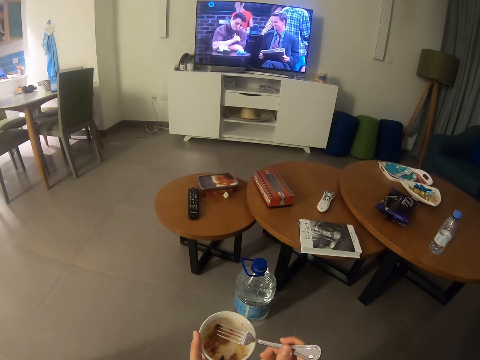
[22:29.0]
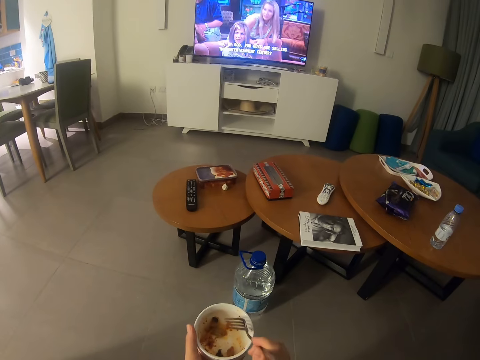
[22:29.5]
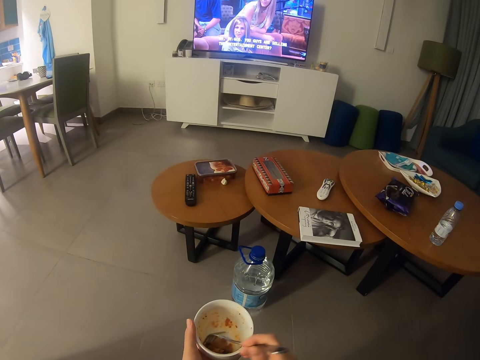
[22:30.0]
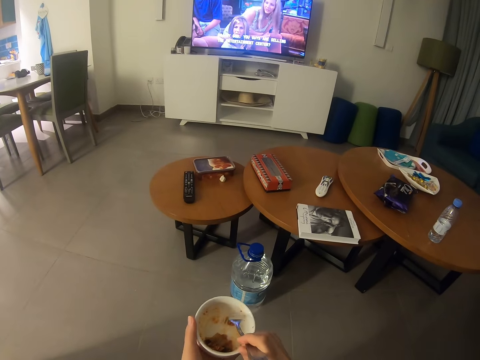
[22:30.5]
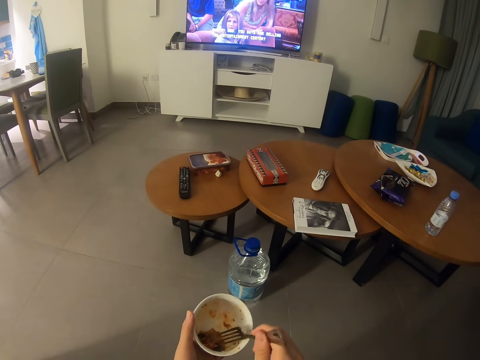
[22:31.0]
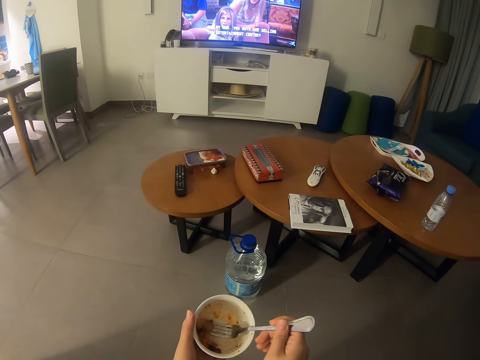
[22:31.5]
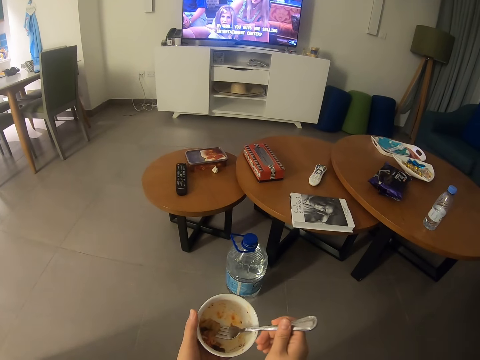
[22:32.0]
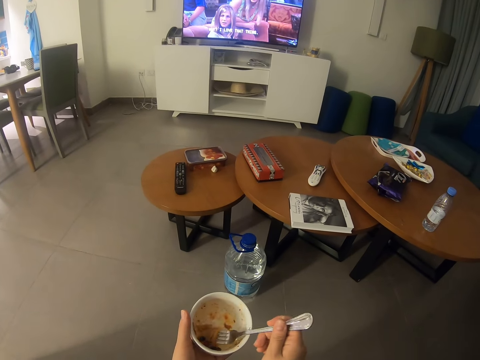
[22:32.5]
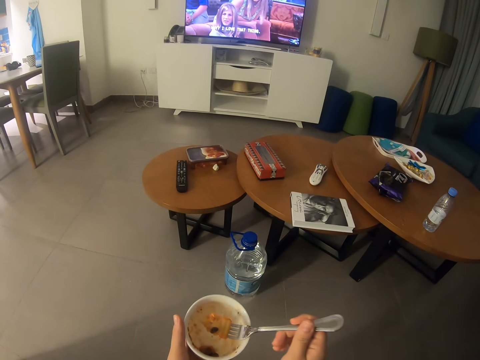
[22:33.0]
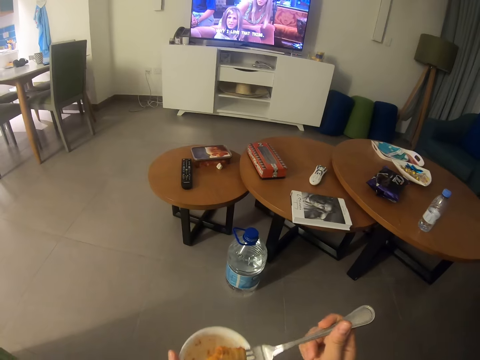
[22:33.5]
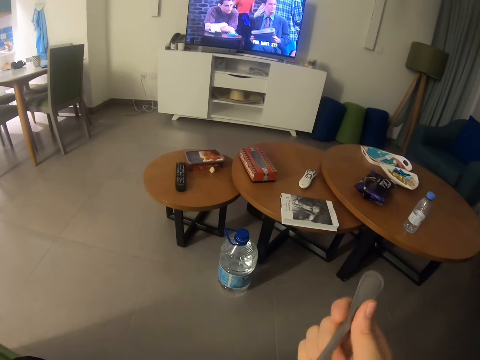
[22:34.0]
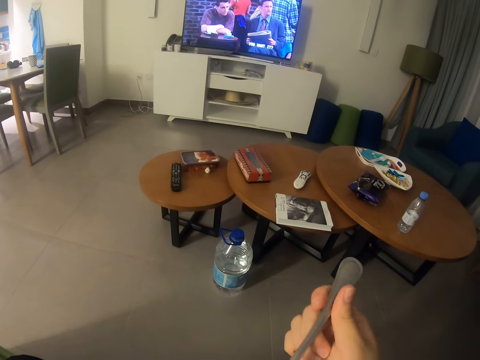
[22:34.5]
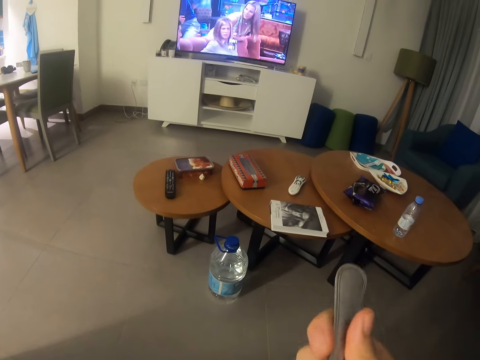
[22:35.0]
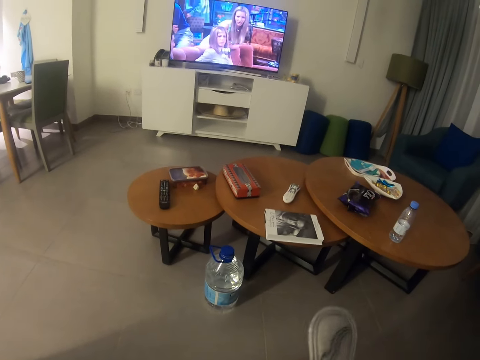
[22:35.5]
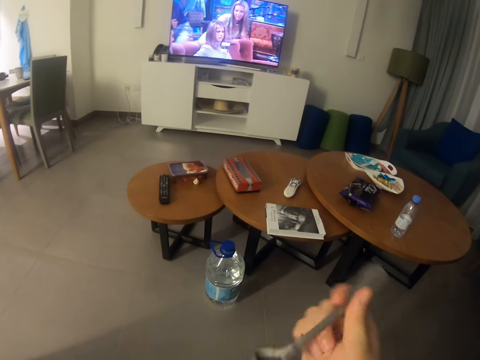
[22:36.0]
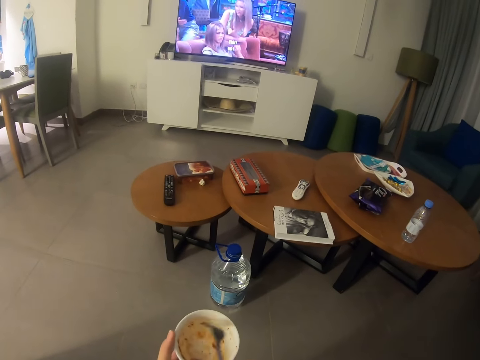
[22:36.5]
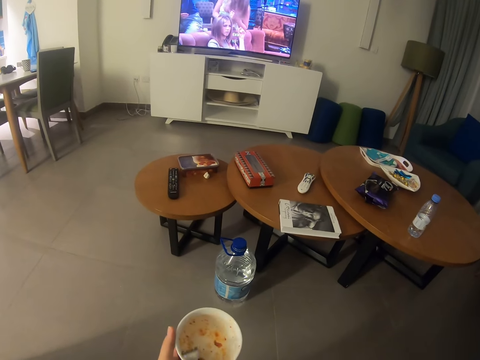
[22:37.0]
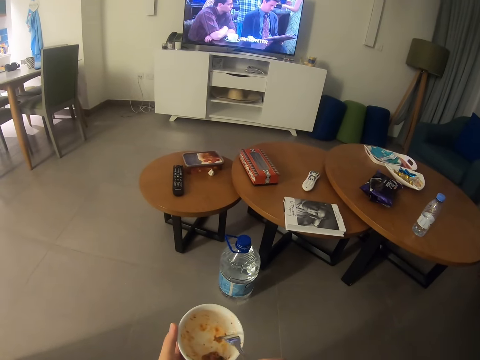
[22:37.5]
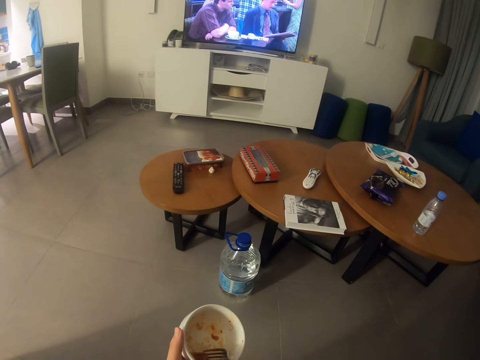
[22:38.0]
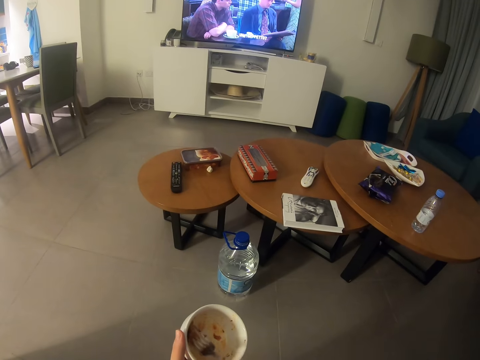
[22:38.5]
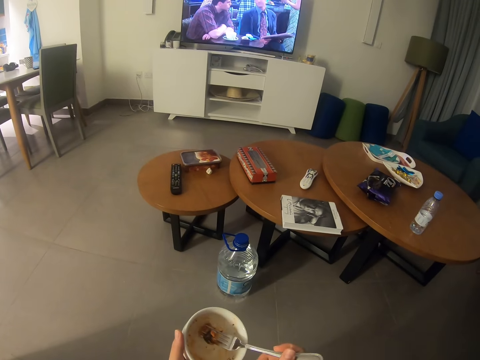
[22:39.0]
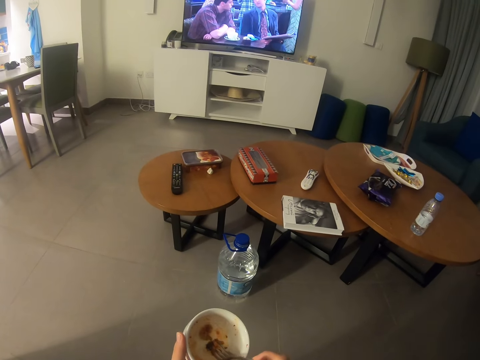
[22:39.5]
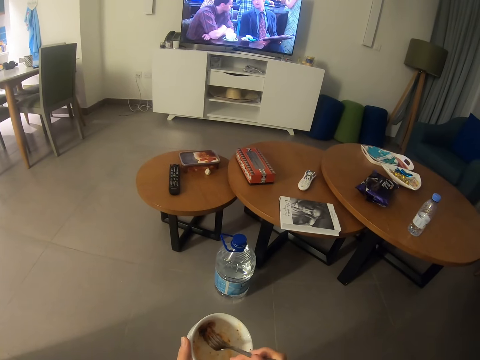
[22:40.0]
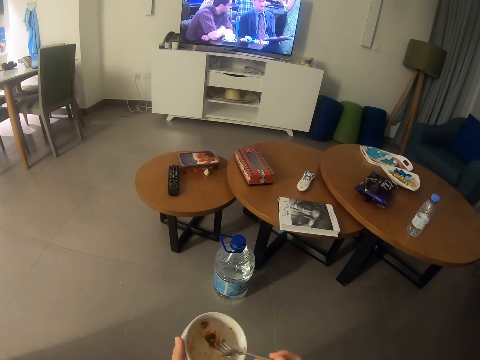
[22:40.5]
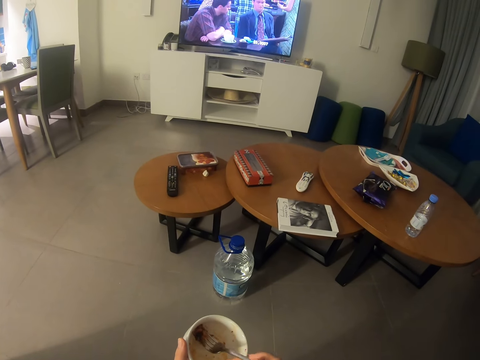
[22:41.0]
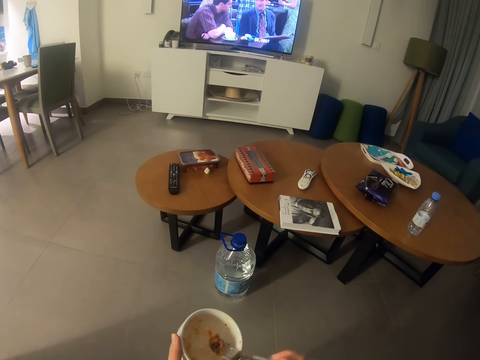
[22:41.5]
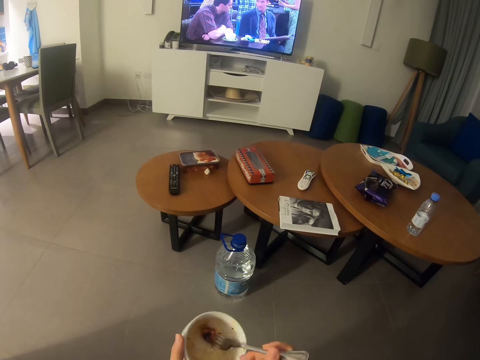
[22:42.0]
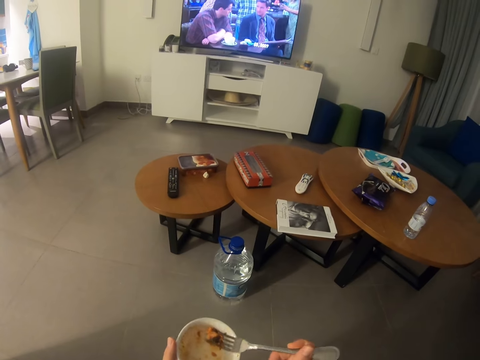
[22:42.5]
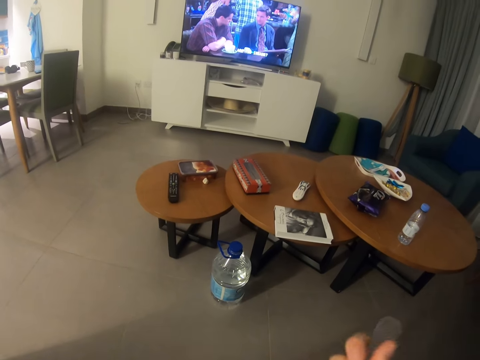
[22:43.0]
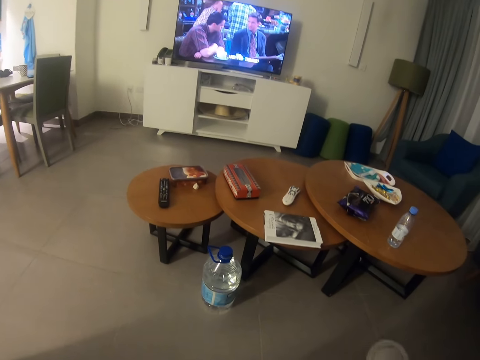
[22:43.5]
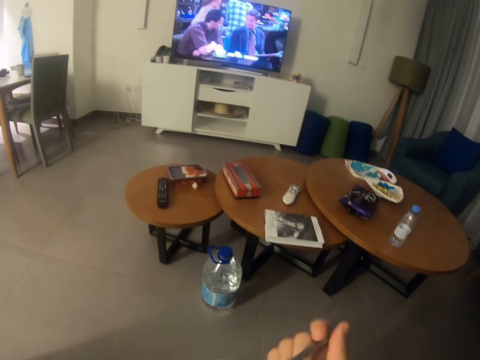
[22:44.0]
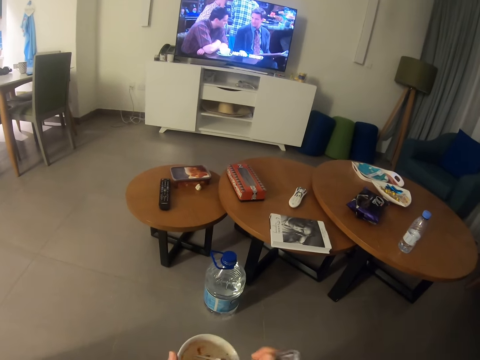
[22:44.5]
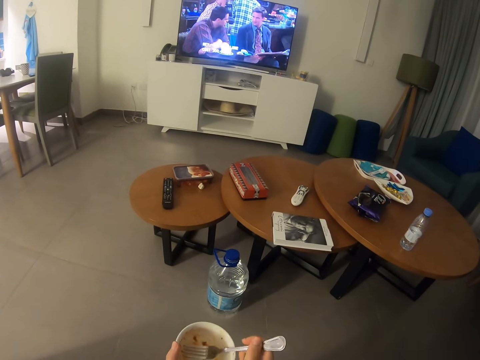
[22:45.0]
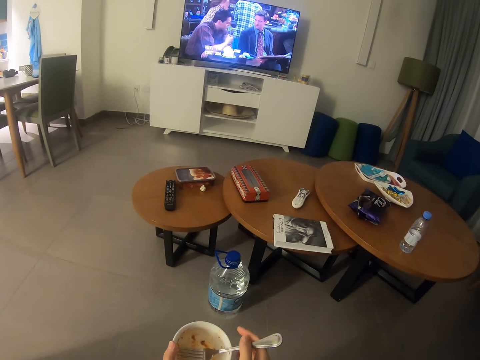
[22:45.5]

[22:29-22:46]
The camera wearer picks something with the fork. They put something in the mouth. They pick something with the fork. They put something in the mouth. They watch the television.

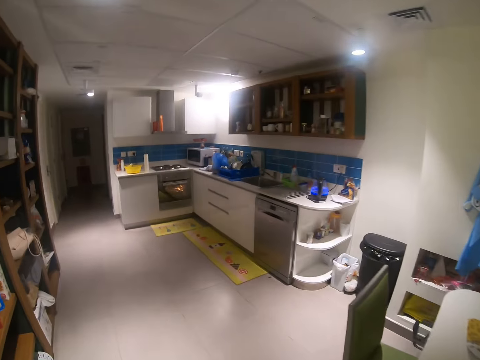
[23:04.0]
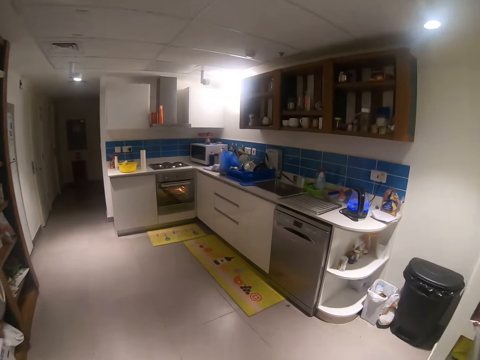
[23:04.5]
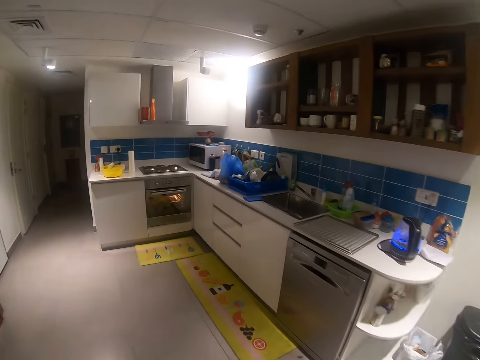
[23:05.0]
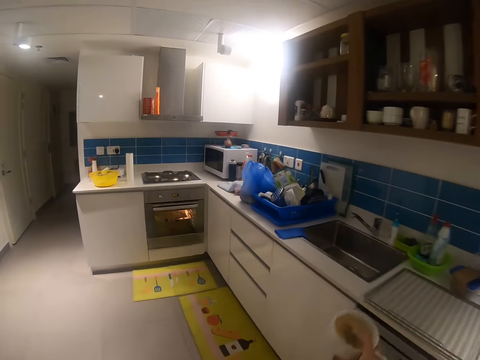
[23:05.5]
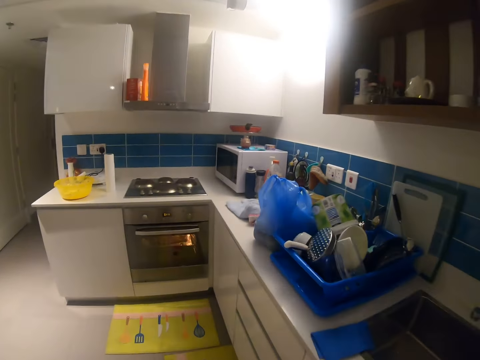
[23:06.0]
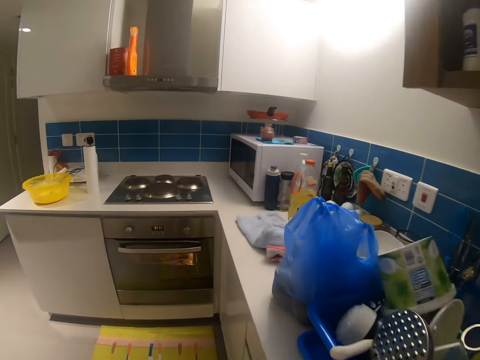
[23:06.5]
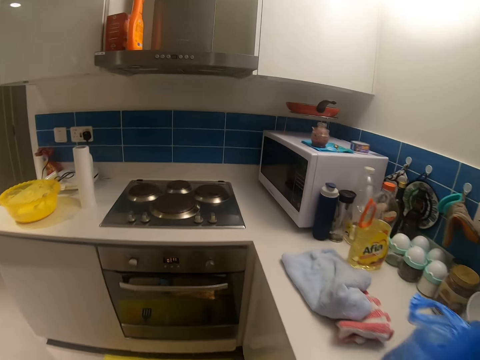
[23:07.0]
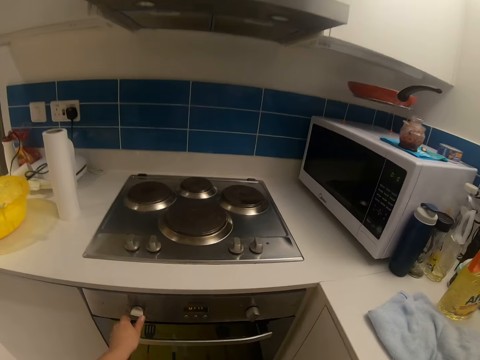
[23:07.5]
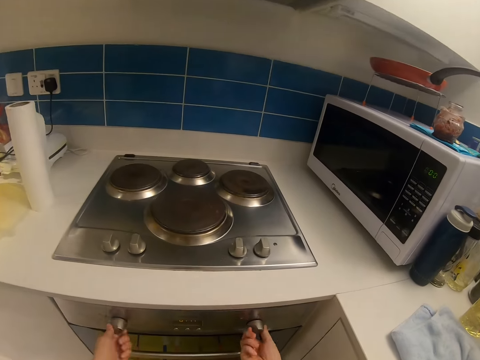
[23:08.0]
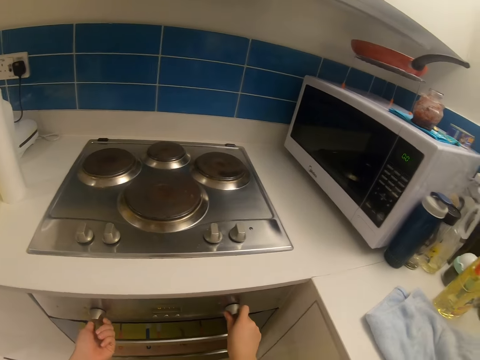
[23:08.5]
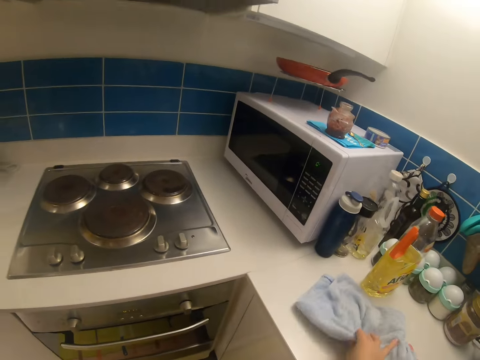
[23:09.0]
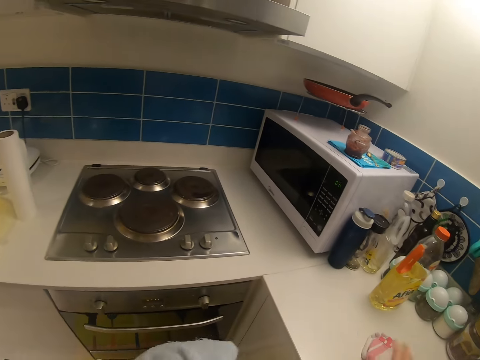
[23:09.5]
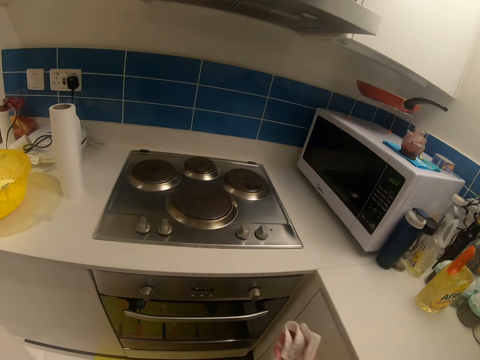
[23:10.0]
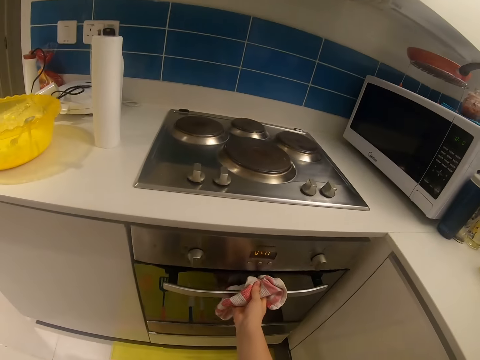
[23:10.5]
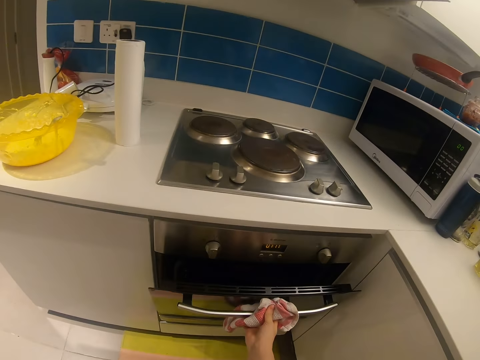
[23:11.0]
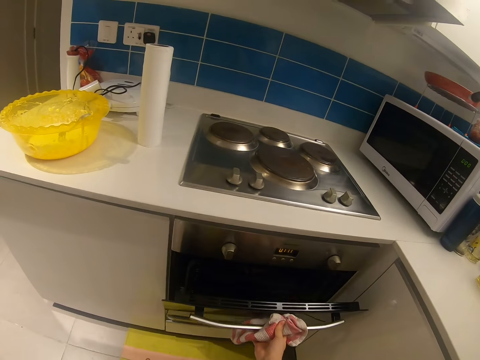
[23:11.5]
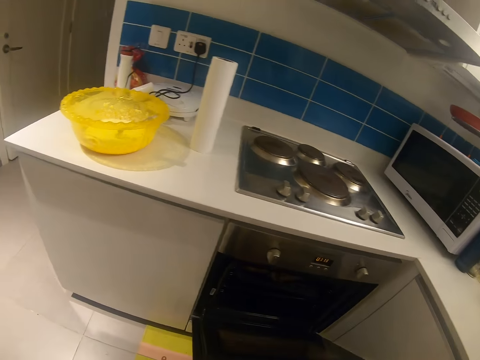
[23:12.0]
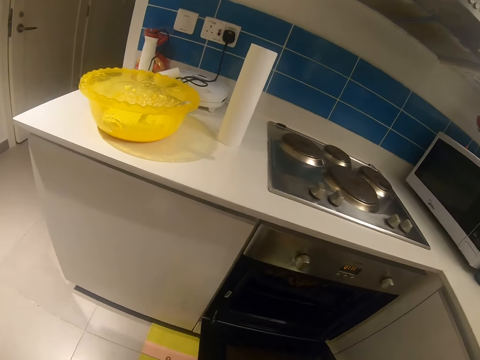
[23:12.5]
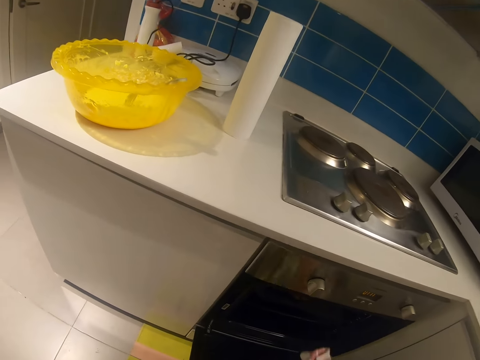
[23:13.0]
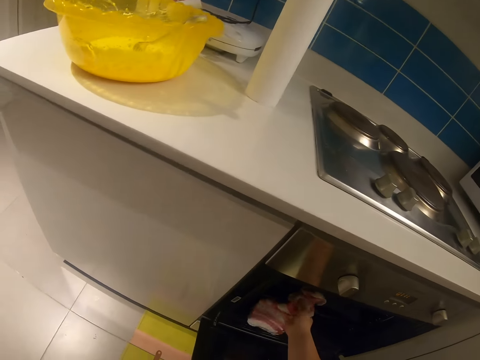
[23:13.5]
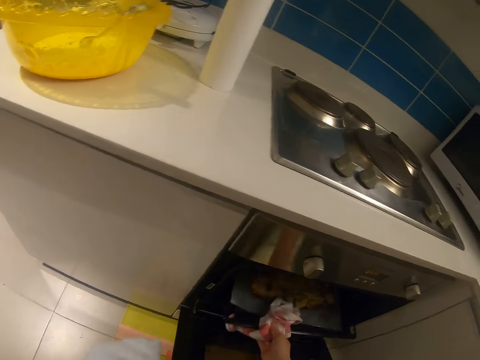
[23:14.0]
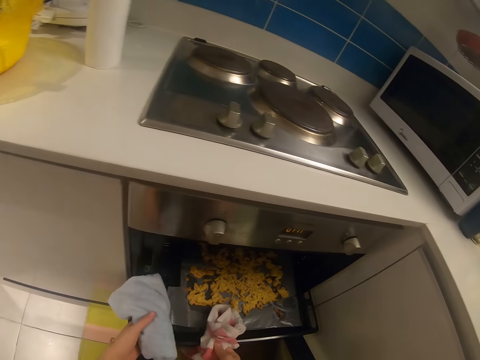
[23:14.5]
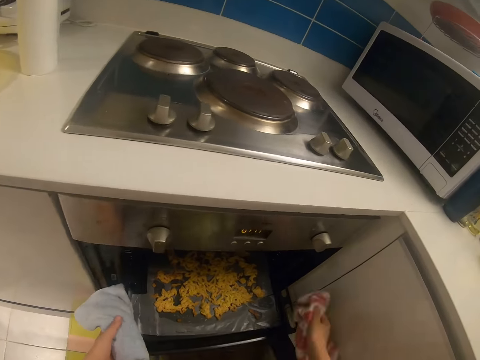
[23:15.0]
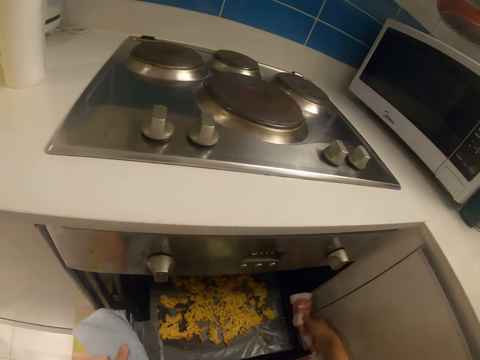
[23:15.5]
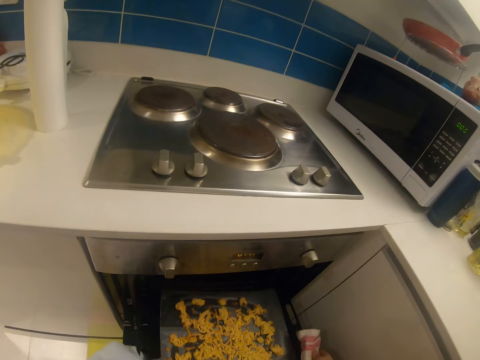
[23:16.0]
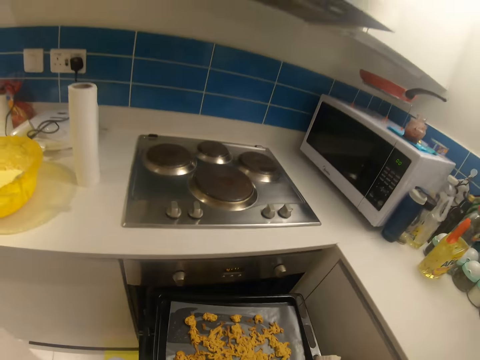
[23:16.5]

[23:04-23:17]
The camera wearer puts the bowl in the sink. They step forward. They turn off the burner or oven. They pick a napkin on the counter. They open the oven with the napkin. They move the tray. They bring out the tray in the oven. They lift the tray.
